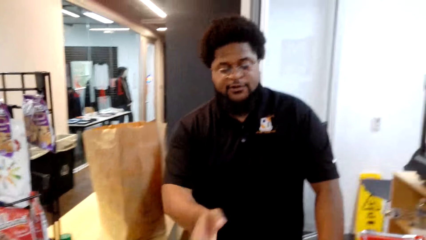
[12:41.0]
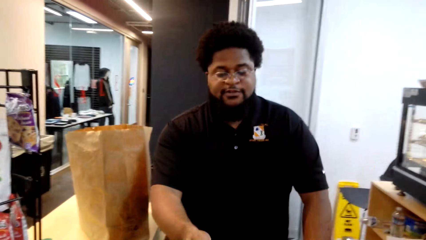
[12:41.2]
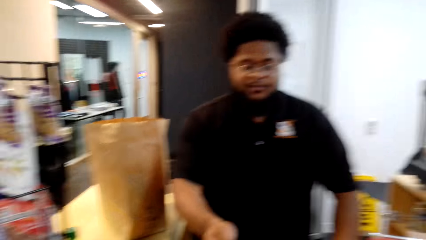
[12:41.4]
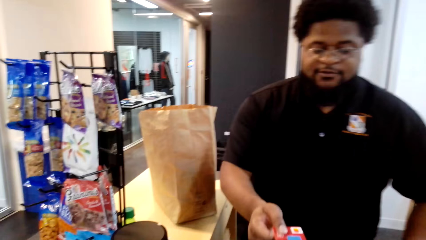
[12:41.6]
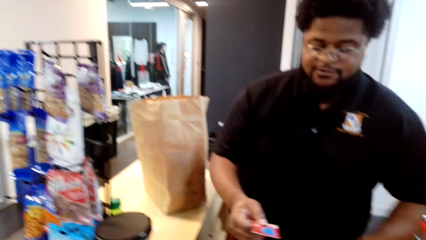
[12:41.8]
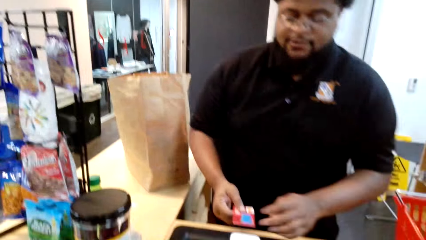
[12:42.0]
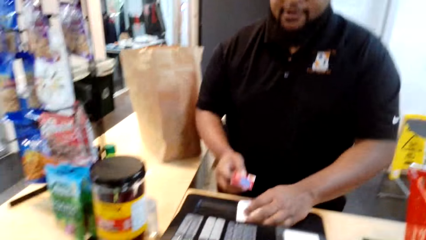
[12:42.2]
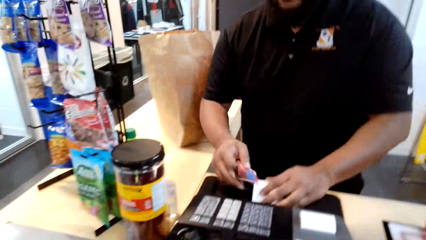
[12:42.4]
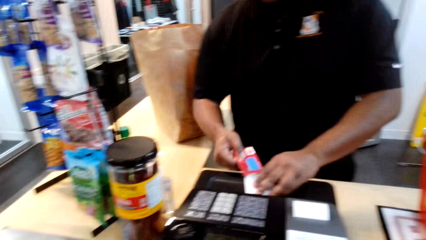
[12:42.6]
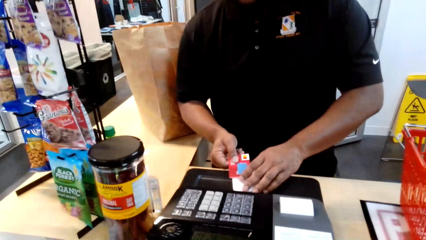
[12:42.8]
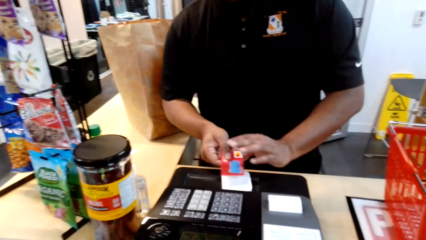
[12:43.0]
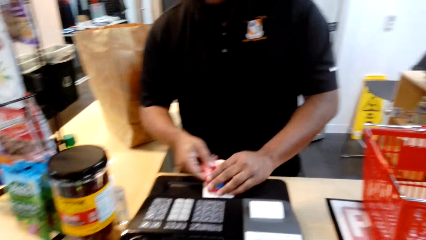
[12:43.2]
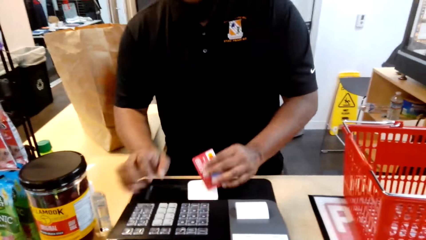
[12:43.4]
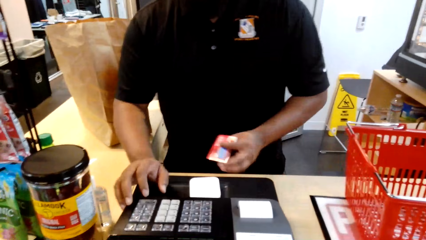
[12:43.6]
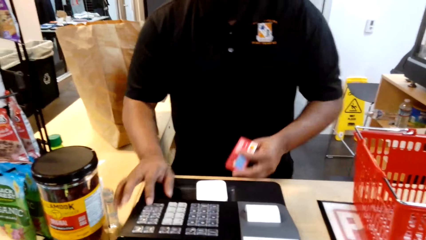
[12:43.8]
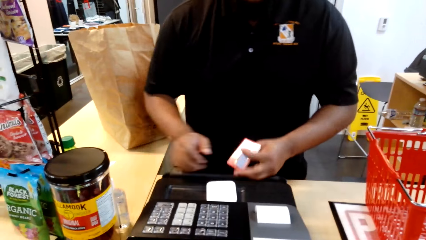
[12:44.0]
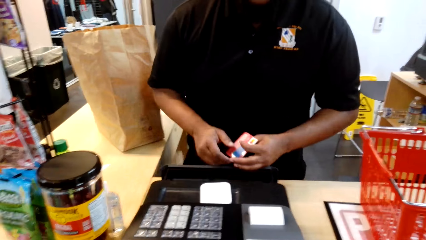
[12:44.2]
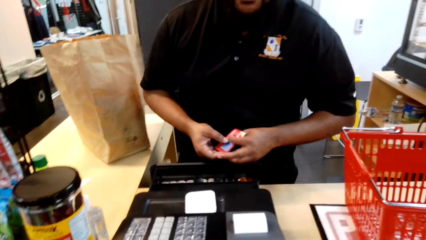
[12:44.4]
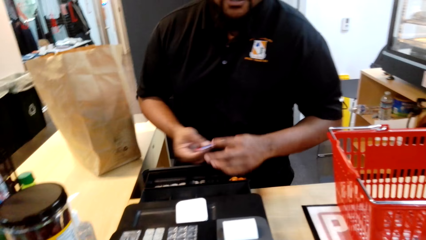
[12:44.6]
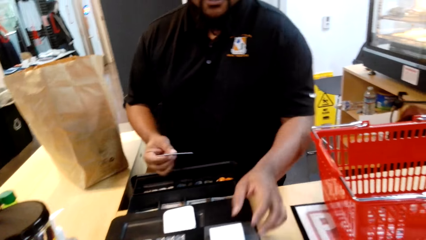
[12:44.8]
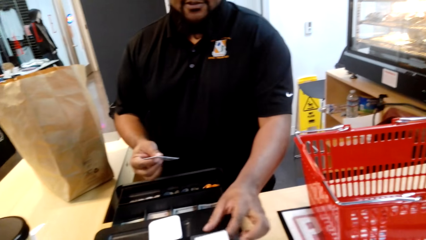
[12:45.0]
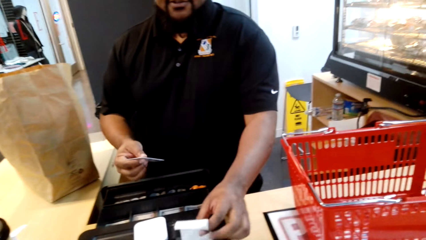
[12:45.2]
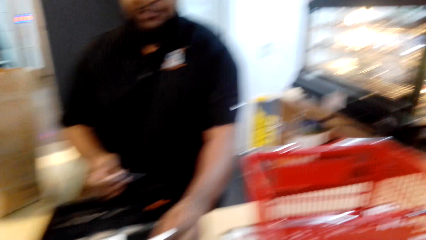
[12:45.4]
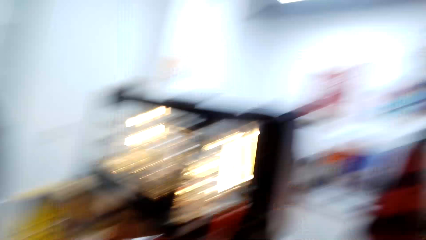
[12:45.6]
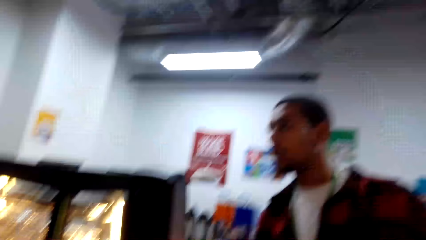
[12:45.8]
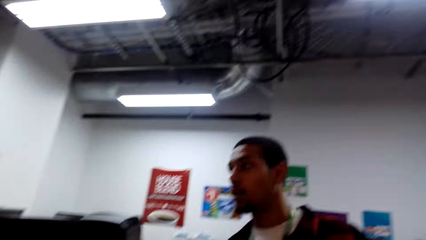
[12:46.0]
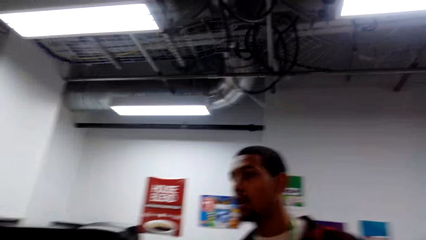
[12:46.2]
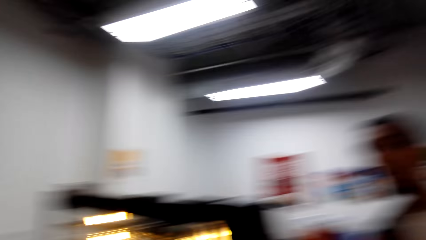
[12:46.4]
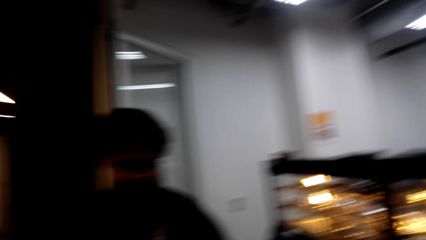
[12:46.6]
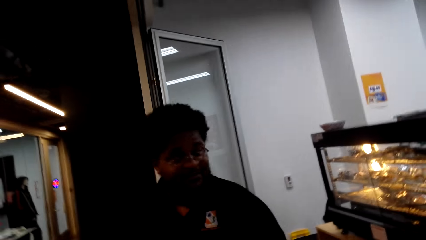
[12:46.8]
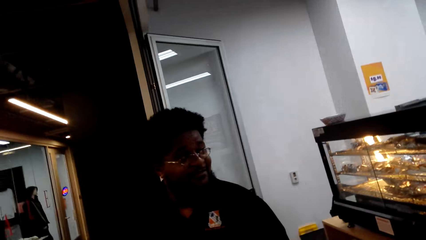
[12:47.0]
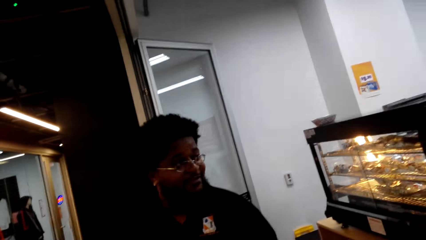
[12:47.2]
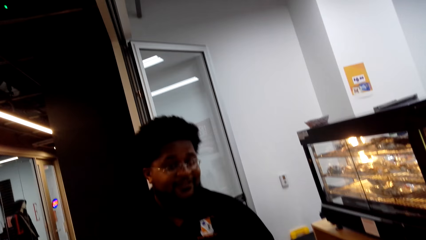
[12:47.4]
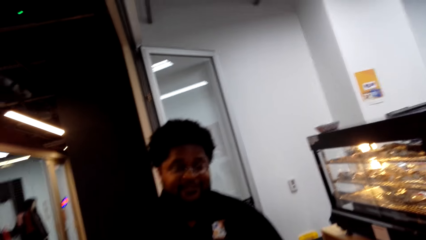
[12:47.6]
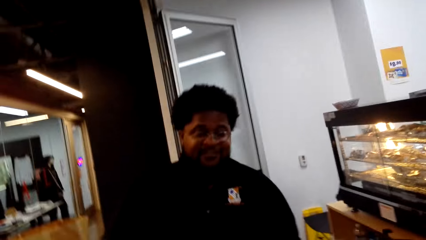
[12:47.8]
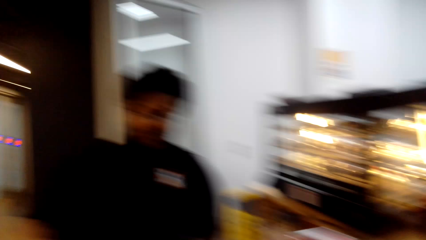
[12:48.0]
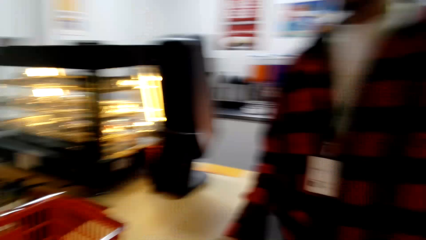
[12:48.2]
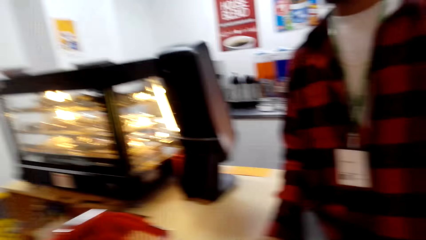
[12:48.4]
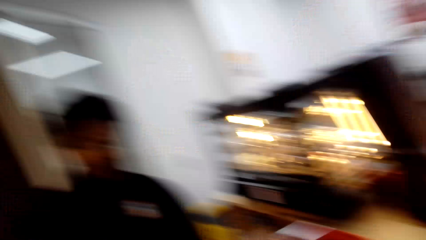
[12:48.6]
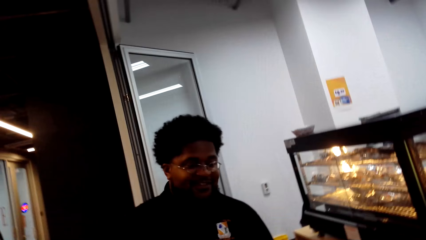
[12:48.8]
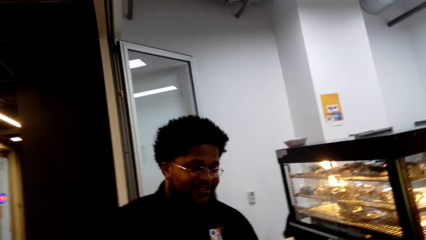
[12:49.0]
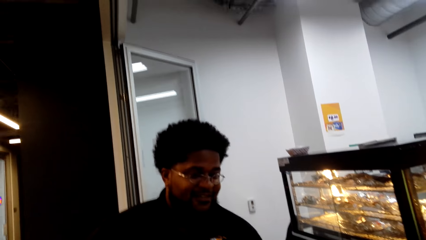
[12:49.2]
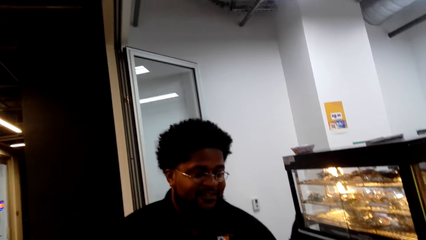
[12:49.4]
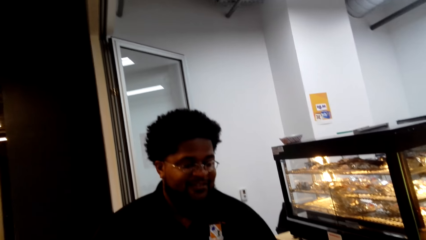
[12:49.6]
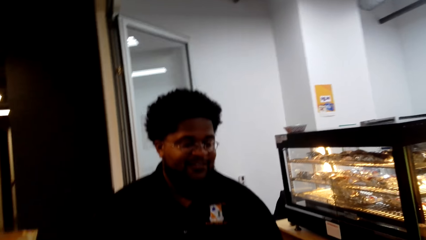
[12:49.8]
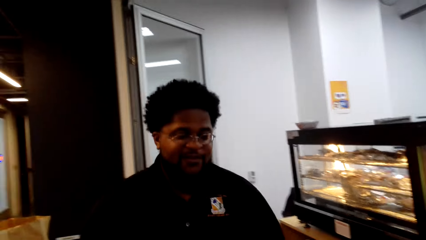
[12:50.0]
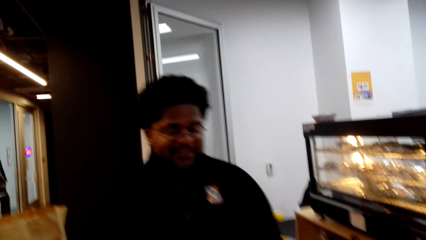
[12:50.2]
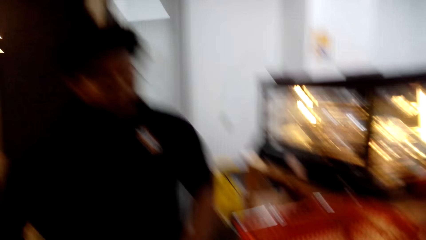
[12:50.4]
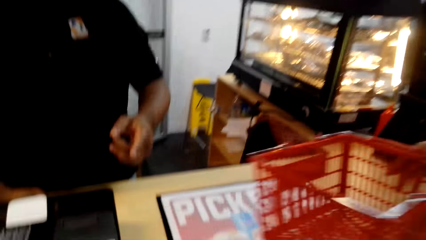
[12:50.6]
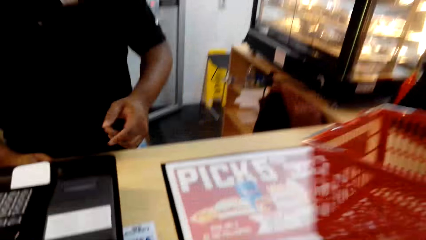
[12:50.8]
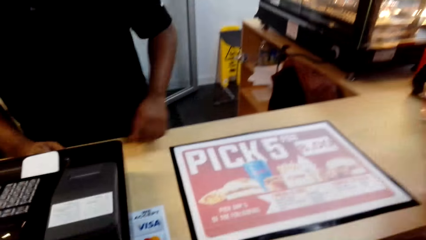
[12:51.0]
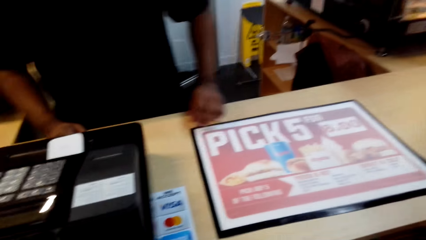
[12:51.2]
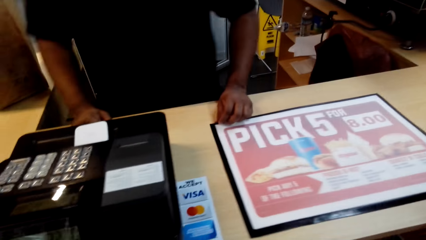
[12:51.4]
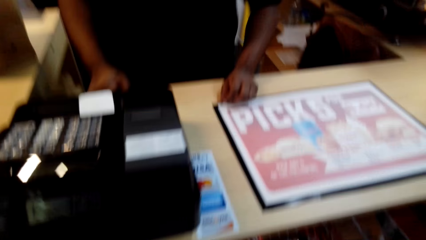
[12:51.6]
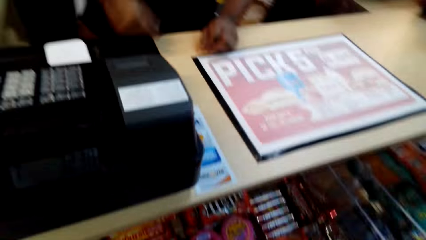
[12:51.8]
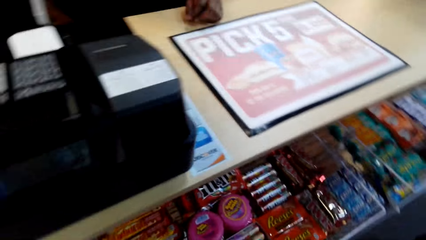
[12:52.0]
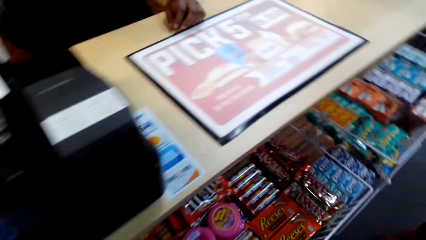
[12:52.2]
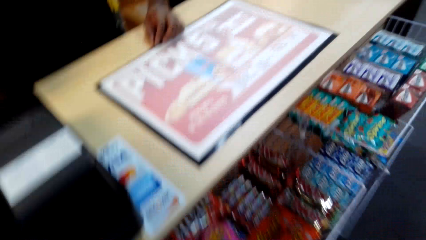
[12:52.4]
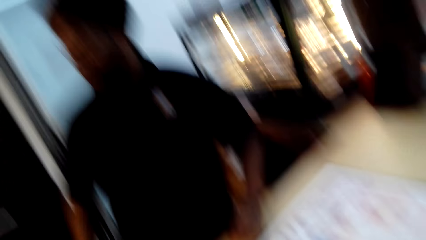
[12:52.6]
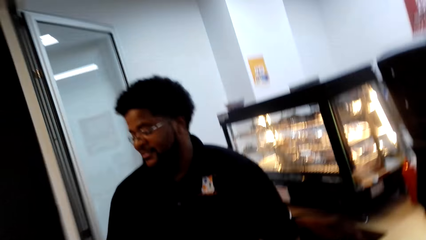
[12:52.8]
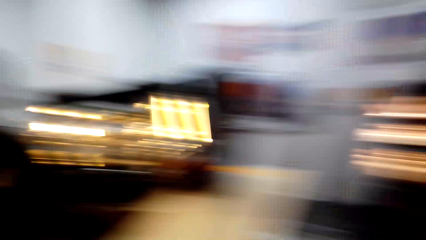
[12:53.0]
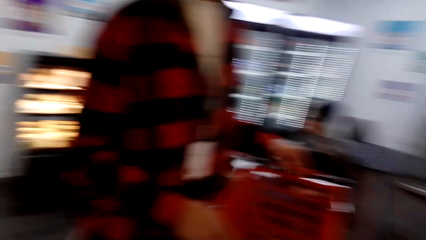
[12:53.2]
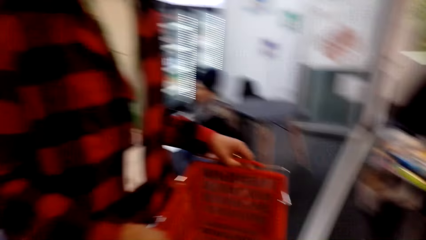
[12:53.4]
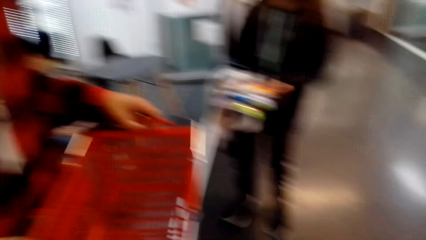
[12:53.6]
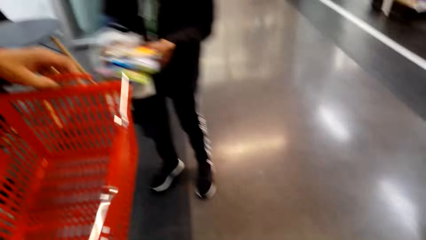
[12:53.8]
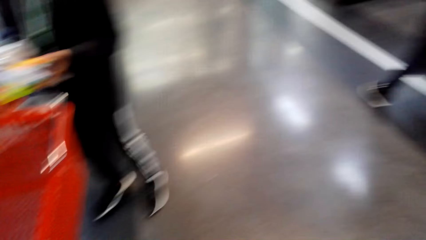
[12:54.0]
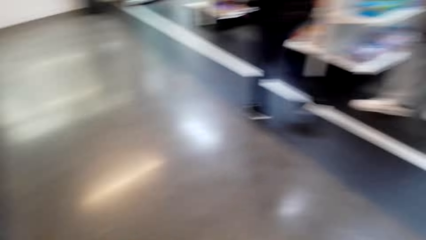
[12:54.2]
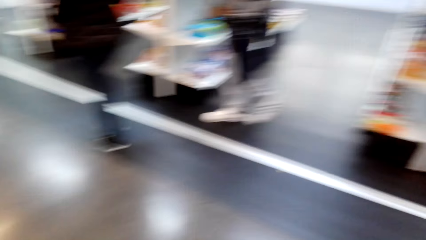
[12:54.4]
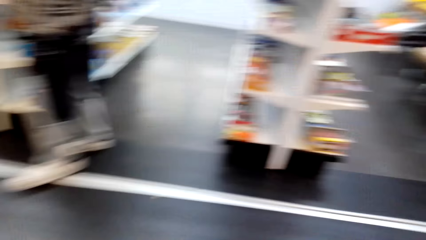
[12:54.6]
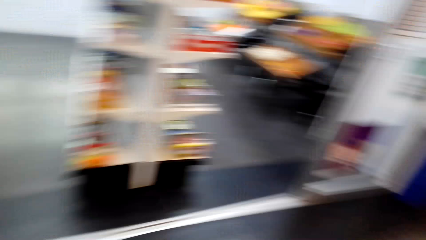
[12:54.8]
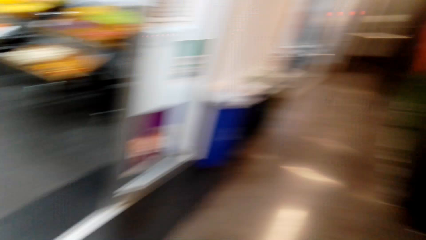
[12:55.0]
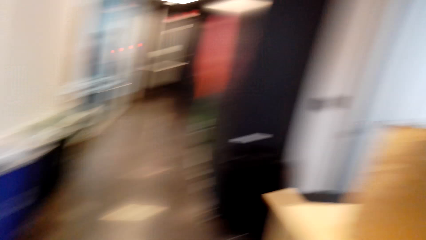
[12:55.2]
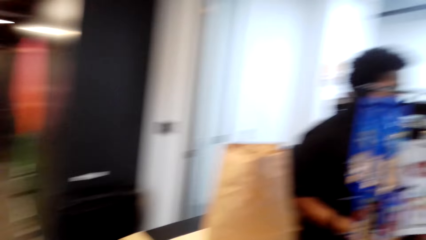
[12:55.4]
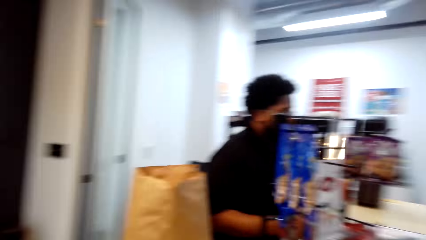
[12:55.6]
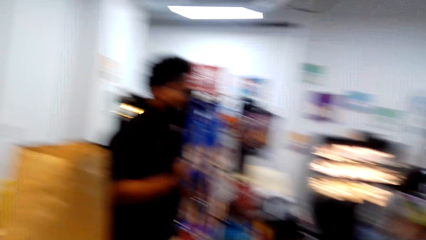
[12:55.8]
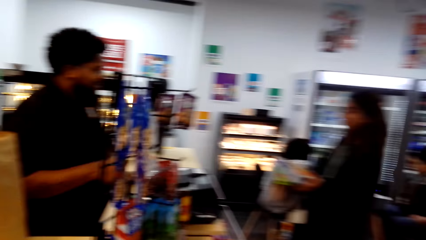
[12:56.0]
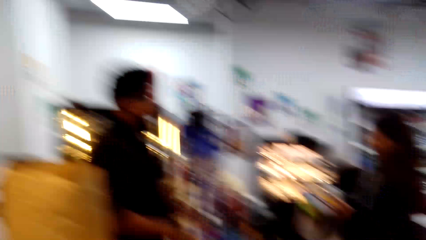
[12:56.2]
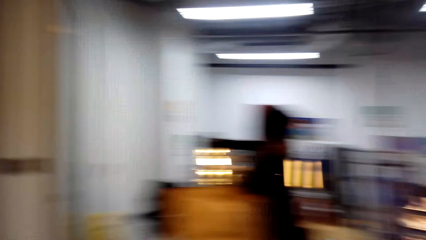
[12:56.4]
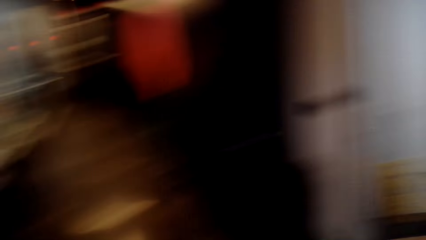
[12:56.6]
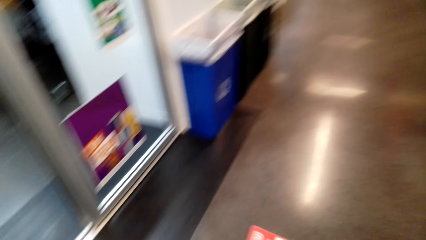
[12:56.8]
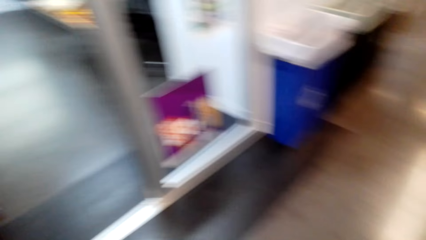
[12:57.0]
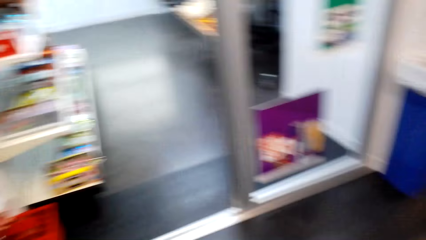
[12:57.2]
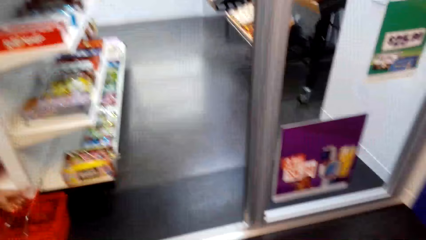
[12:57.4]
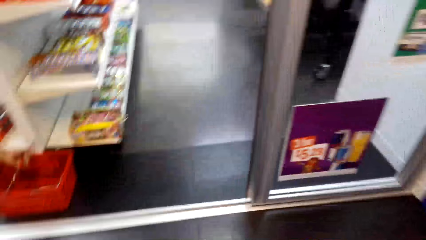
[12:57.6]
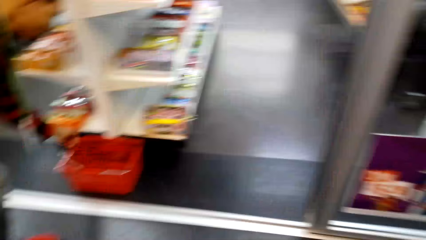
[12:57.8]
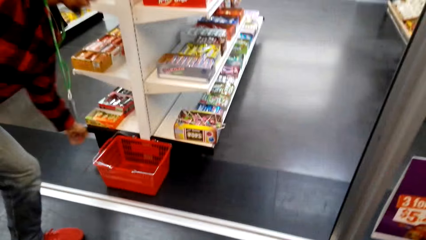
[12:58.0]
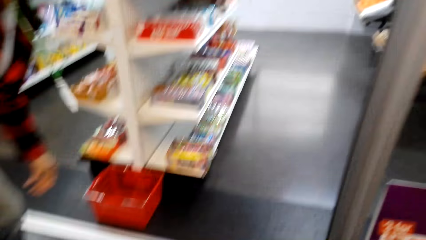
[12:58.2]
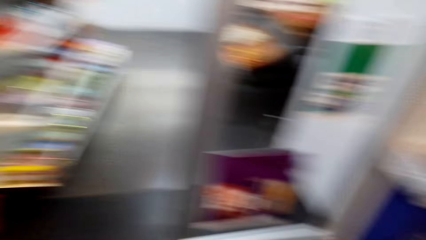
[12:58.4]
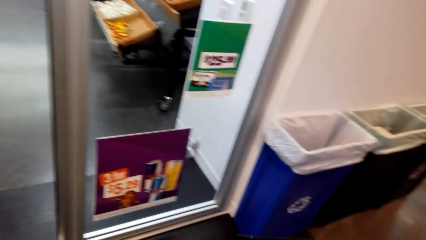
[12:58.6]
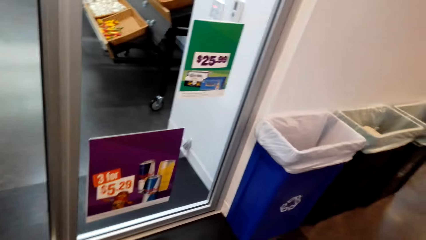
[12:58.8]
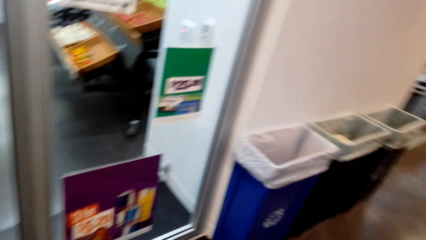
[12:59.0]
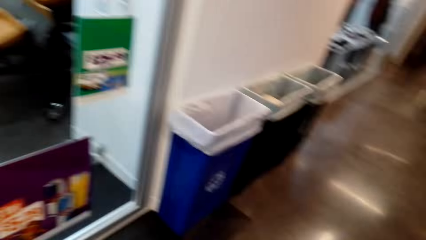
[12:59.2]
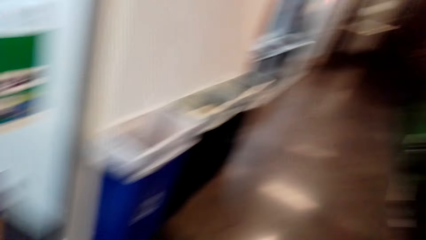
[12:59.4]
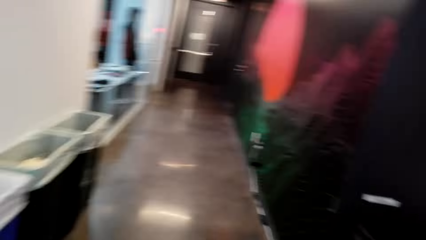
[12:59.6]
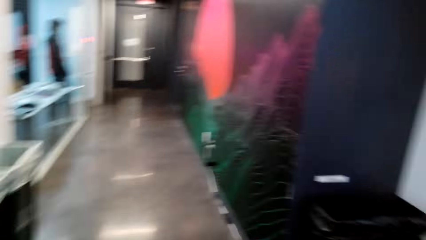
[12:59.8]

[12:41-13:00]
The camera wearer hands over the card to a person. The person takes the card from the camera wearer and opens the drawer. The camera wearer looks around the mall. The person takes the receipt. The camera wearer stares at the person. A man takes the basket. The camera wearer looks around the mall and walks around. The man drops the basket. The camera wearer and another person walk around the mall.
